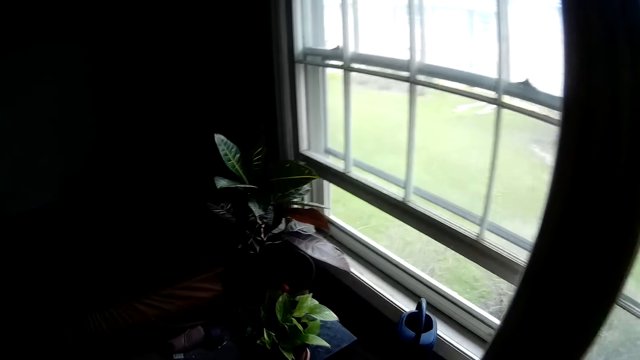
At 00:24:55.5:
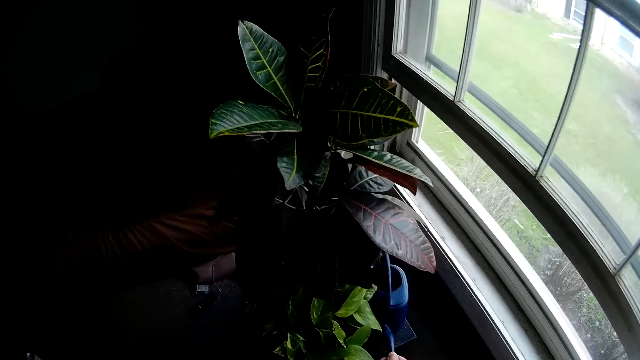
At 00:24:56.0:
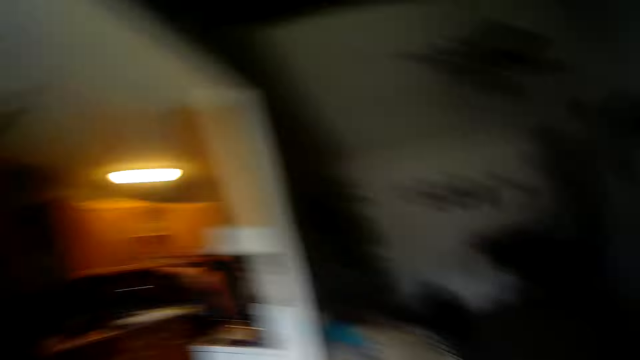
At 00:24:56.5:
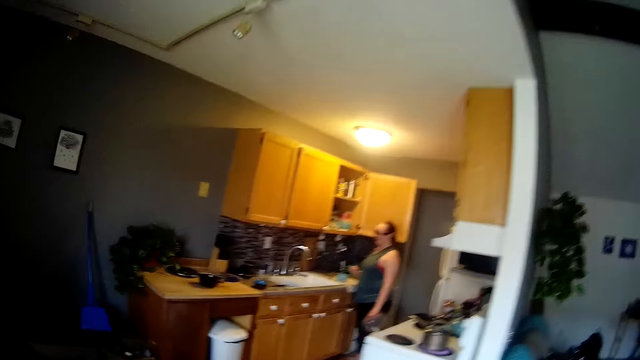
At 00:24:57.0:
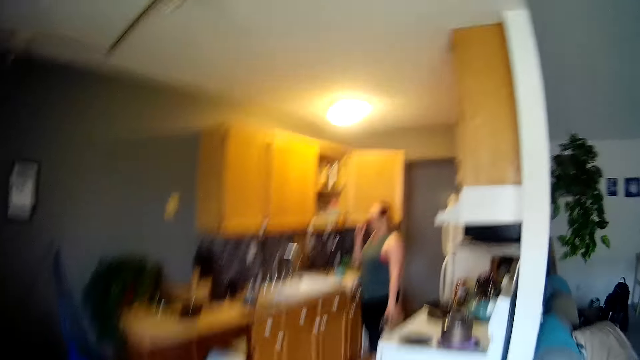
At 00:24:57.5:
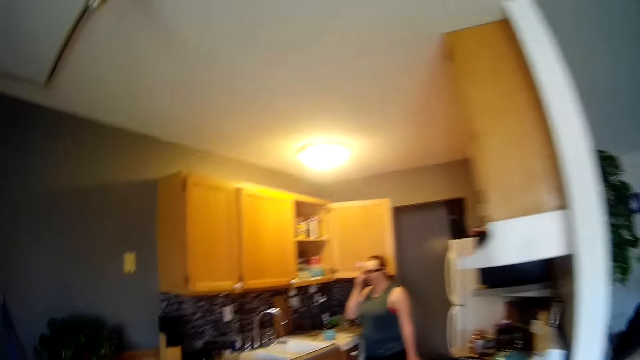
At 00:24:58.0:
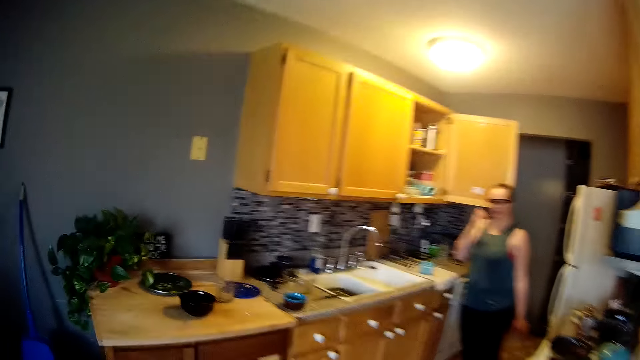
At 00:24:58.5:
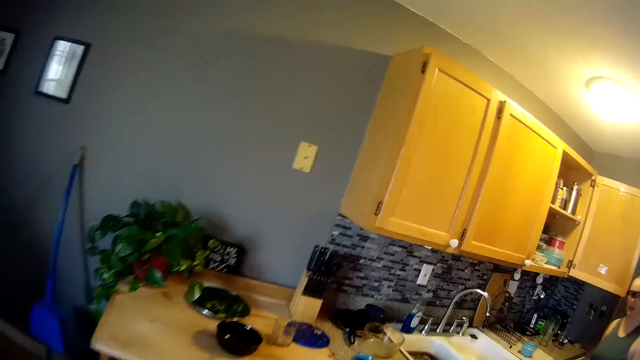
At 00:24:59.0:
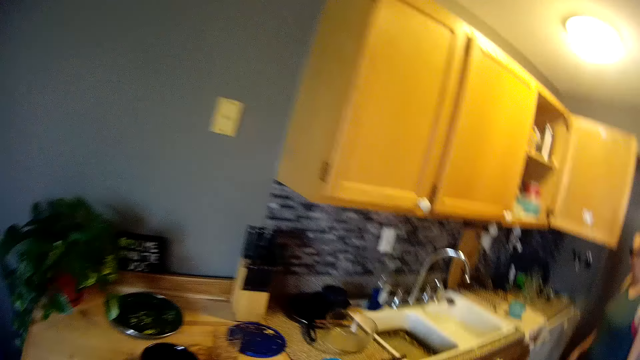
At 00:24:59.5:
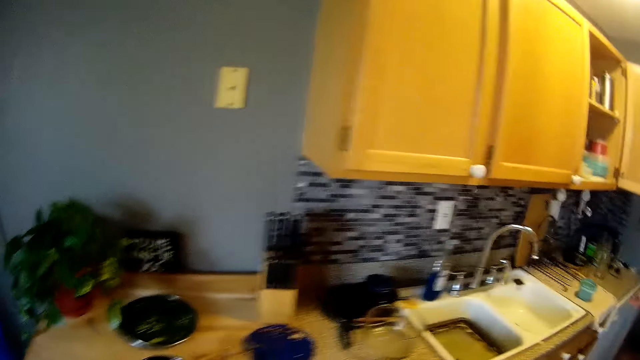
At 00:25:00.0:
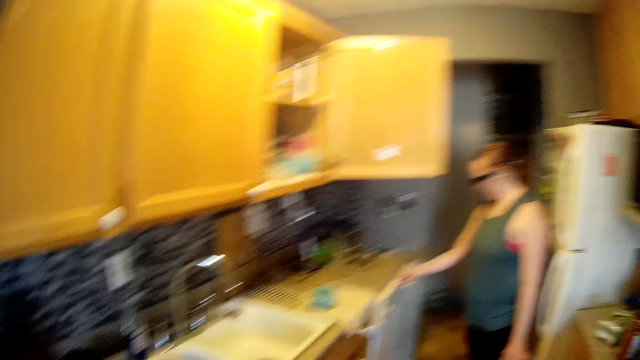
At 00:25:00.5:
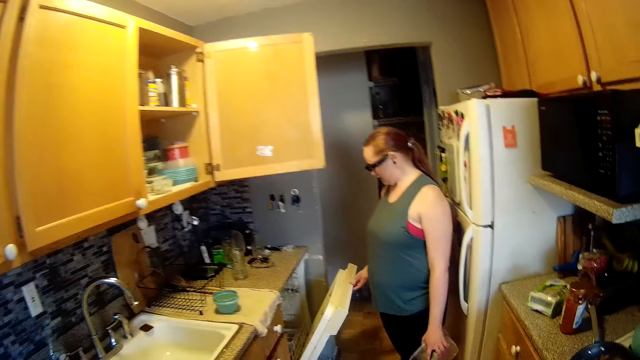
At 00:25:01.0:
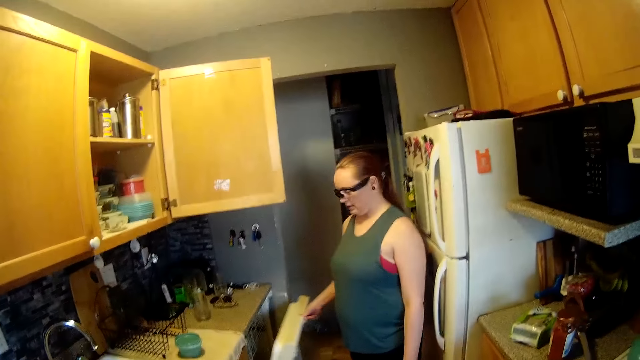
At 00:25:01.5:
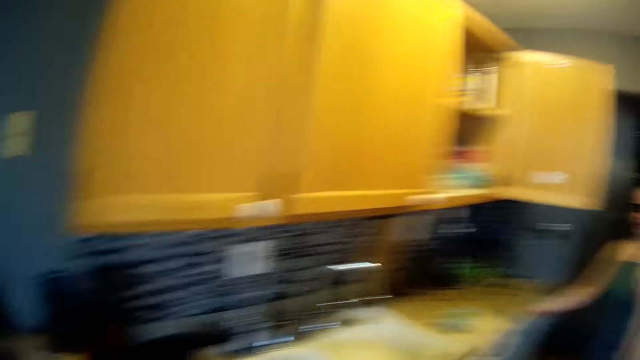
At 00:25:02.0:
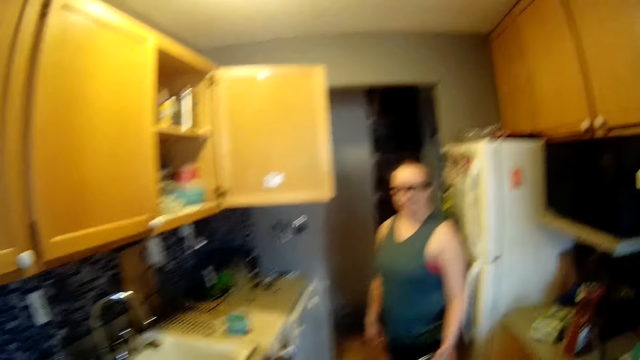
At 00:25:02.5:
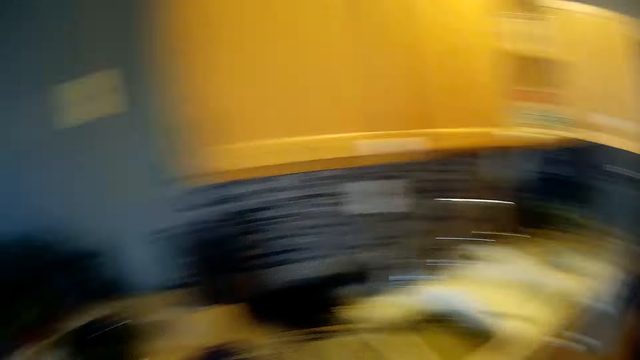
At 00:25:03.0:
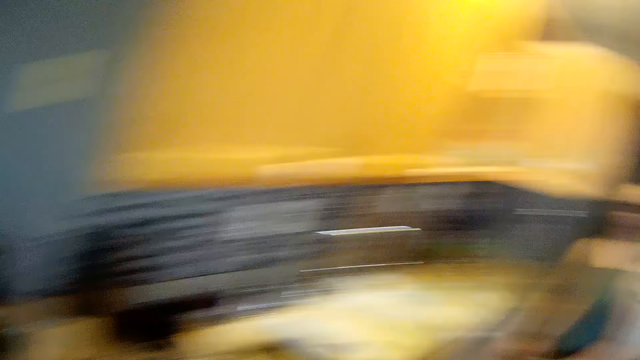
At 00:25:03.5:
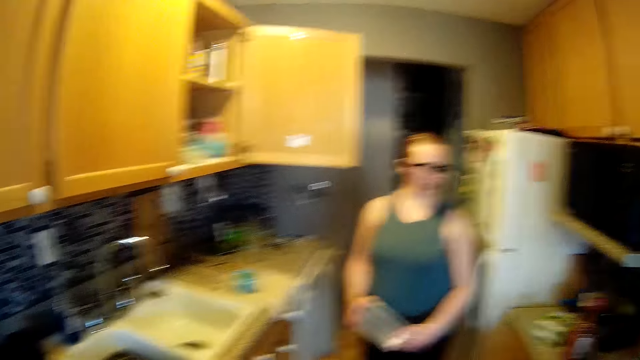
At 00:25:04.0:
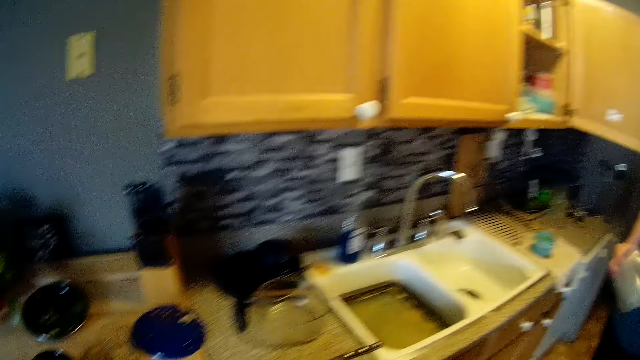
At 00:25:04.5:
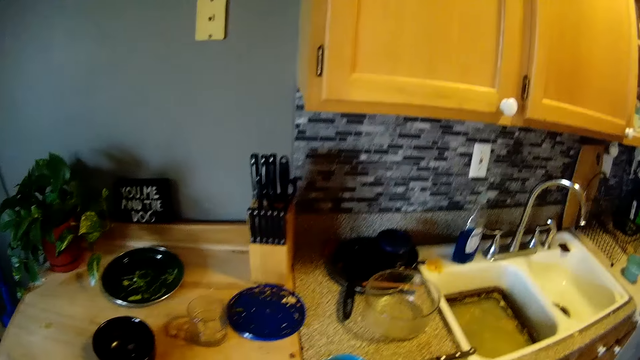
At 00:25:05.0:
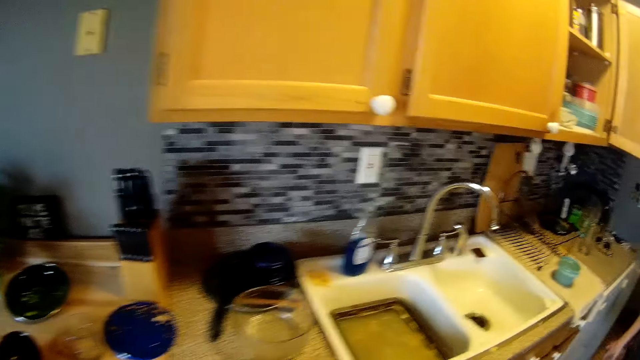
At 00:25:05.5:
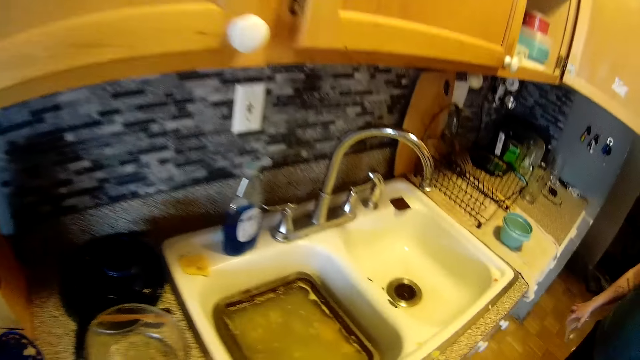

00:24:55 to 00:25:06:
The camera wearer waters potted plants with a watering can in his right hand. He places a jug on the table with the right hand. He walks out of the living room into the kitchen. The woman adjusts her glasses with her right hand. She opens a dishwasher with her right hand. The camera wearer looks at the woman. The woman closes the dishwasher with her right hand. The camera wearer looks around. The woman passes the bowl in her left hand to her right hand.

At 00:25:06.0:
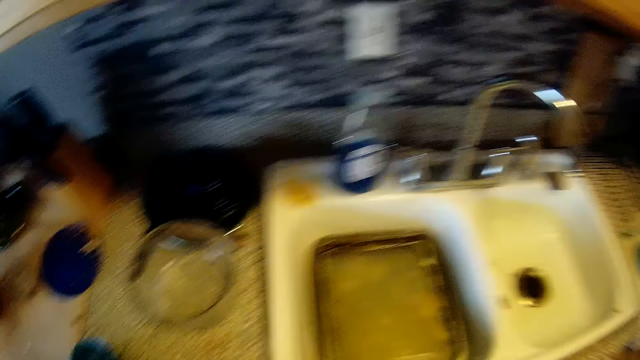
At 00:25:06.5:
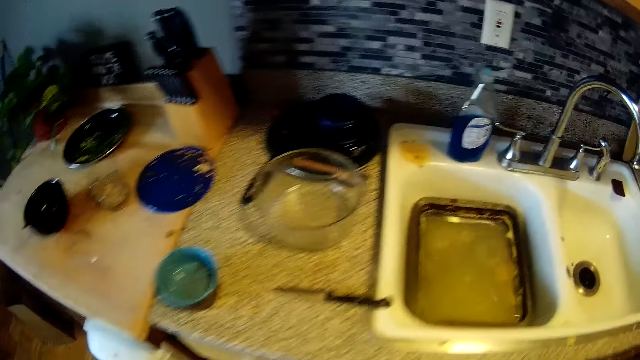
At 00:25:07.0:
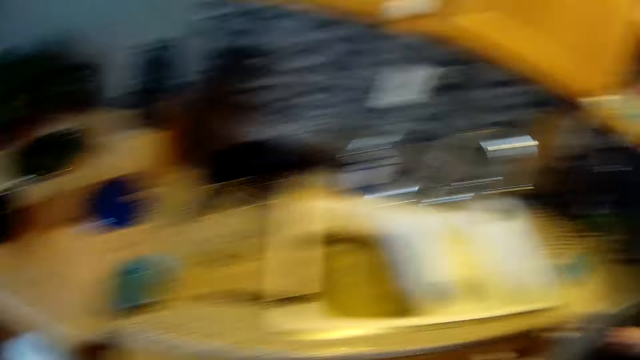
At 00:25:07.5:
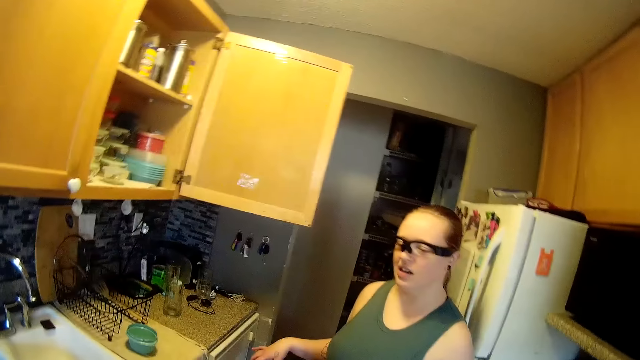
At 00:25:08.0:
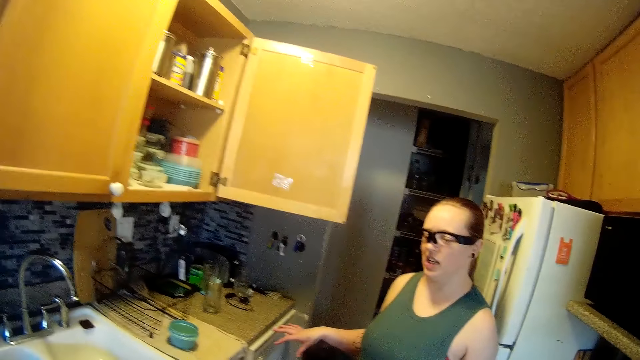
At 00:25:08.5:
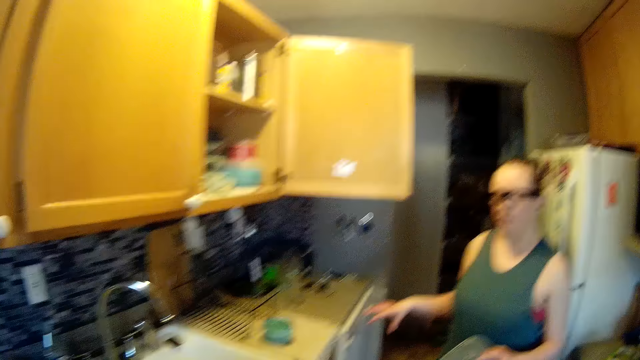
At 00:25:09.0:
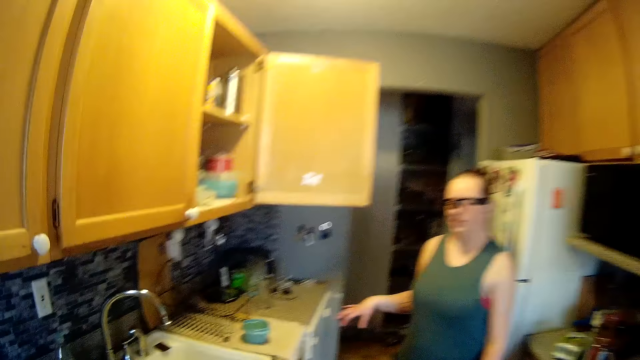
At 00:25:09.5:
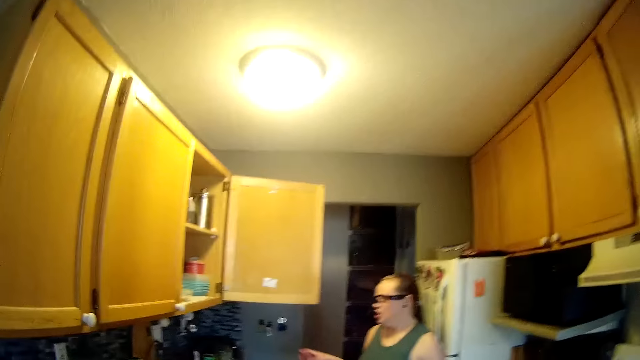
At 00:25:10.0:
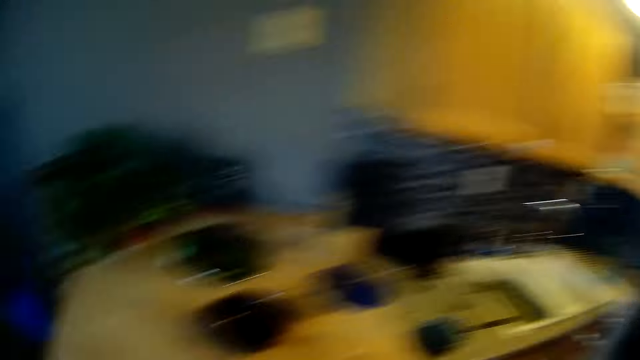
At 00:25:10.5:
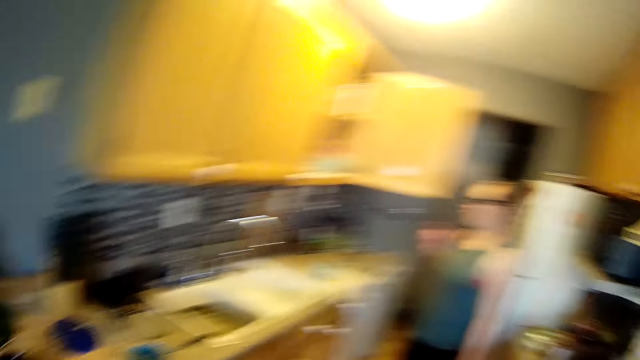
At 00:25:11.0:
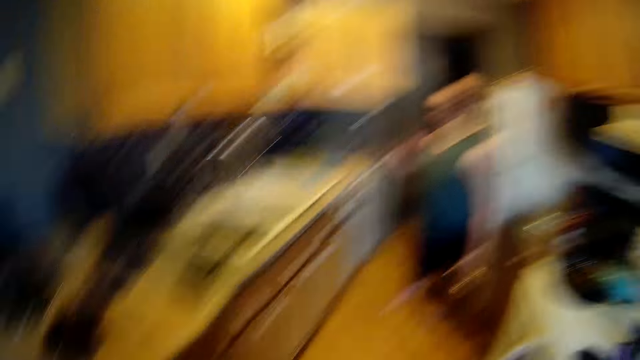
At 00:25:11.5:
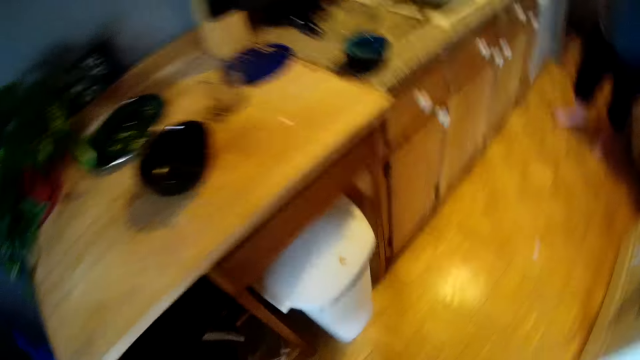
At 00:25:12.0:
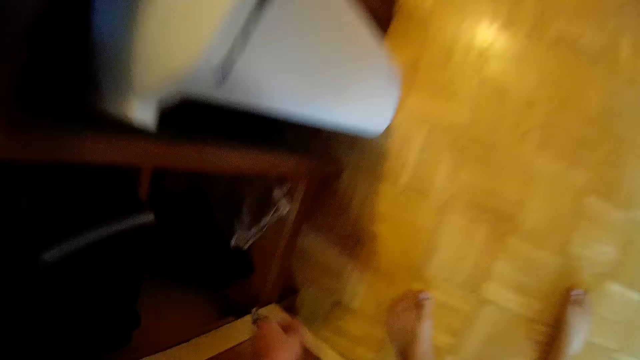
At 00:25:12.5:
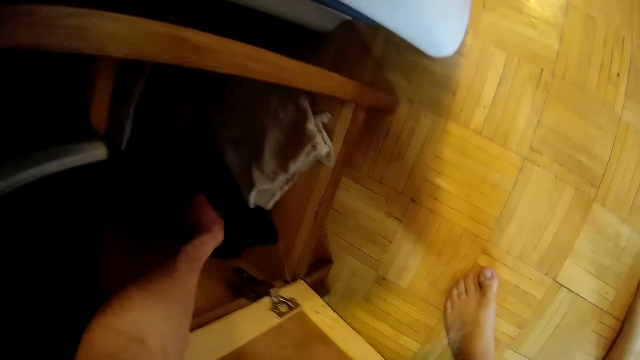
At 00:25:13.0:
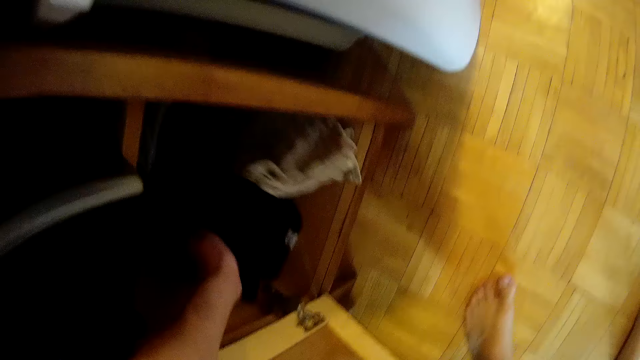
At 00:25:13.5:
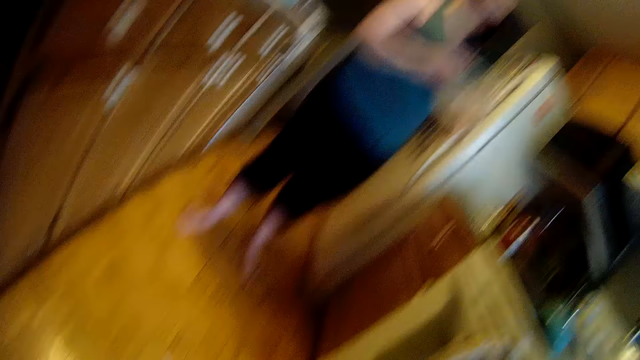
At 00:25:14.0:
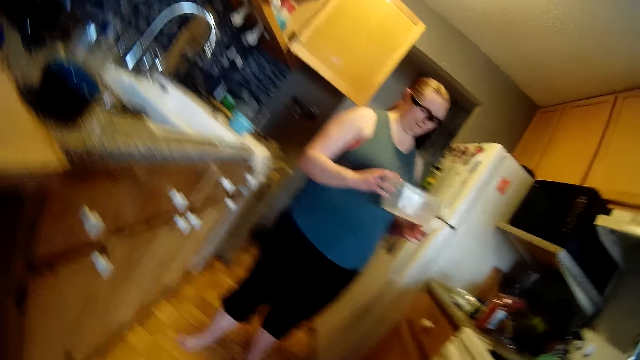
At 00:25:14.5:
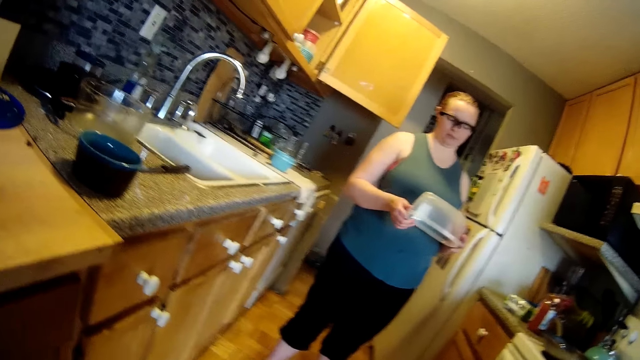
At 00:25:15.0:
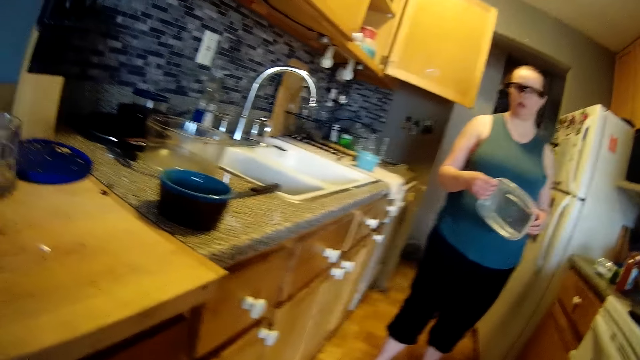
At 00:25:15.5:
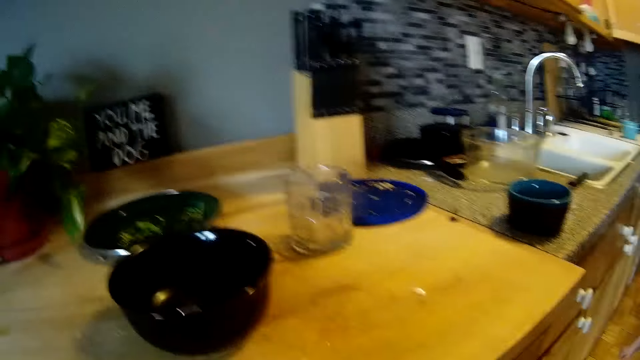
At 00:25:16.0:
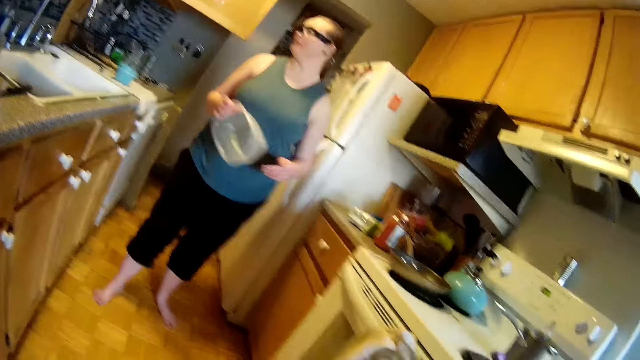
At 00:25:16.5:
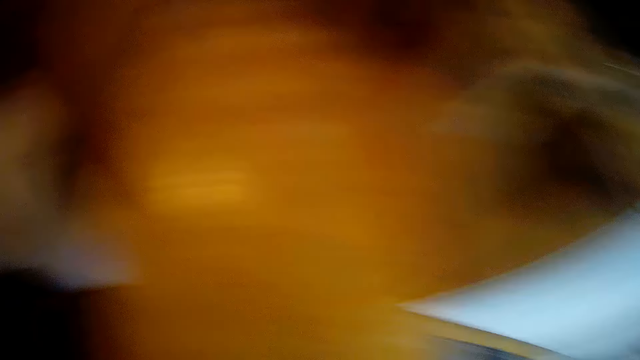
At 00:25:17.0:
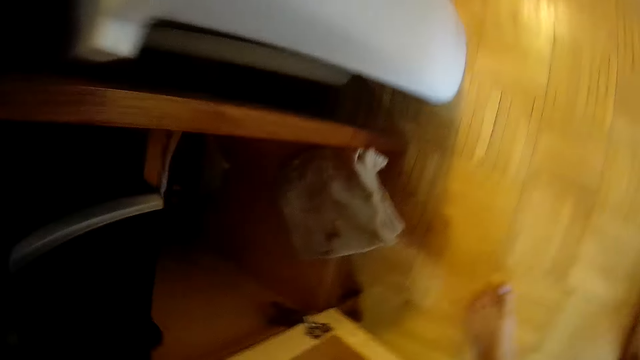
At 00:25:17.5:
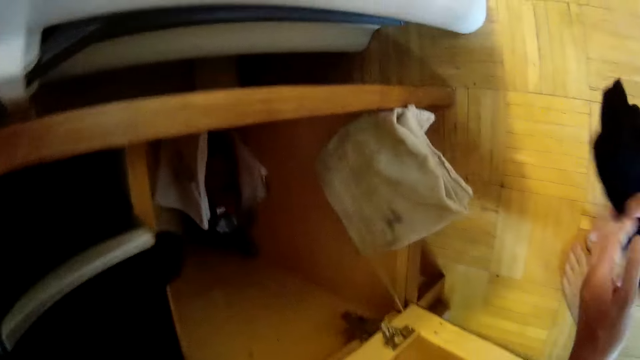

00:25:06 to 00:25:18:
The camera wearer looks at the sink and looks at the woman. He bends down. He picks up a rag in a cupboard under the kitchen counter with his left hand. The woman turns the bowl over in both hands. The camera wearer looks at the woman. He passes the rag to his right hand from his left hand.
